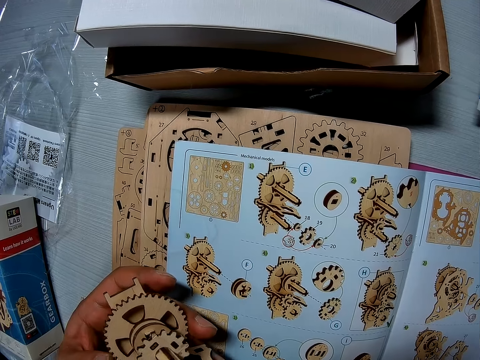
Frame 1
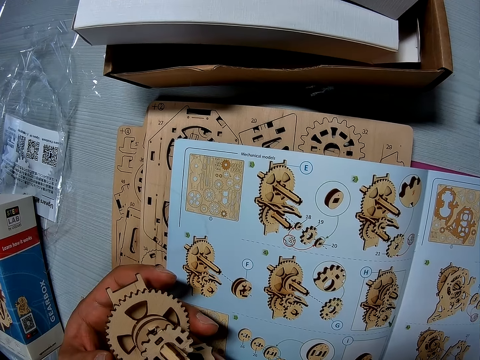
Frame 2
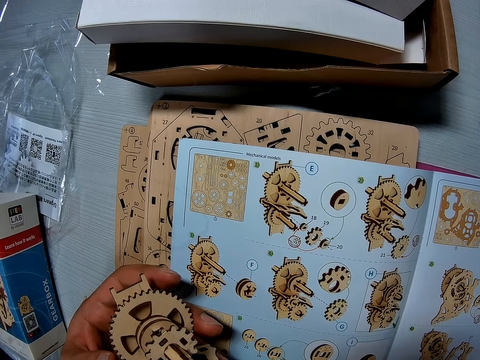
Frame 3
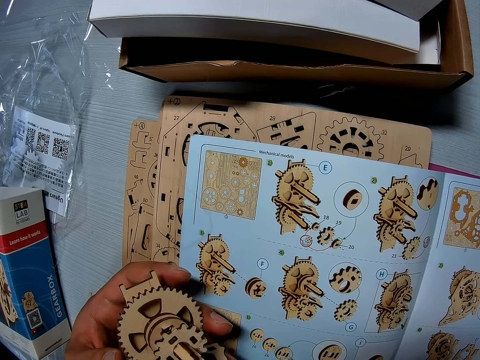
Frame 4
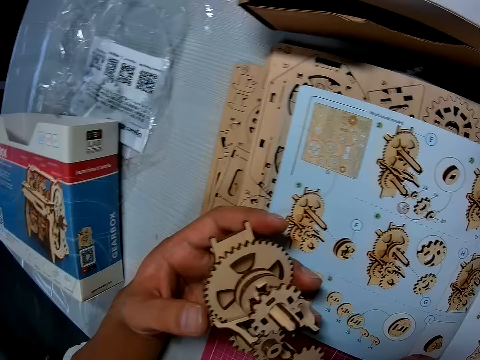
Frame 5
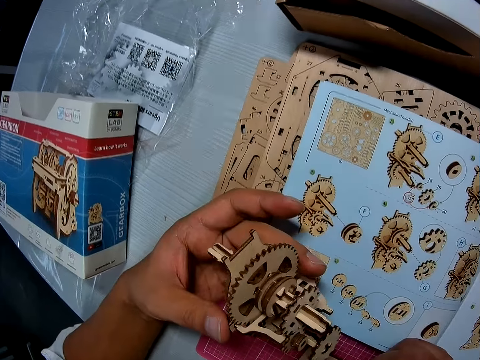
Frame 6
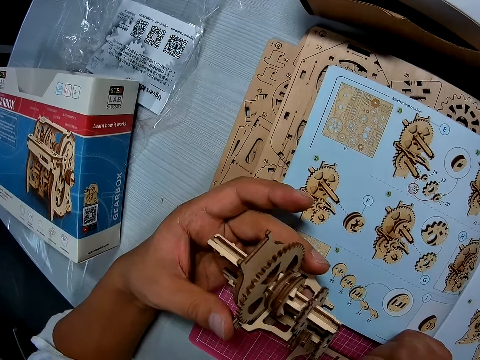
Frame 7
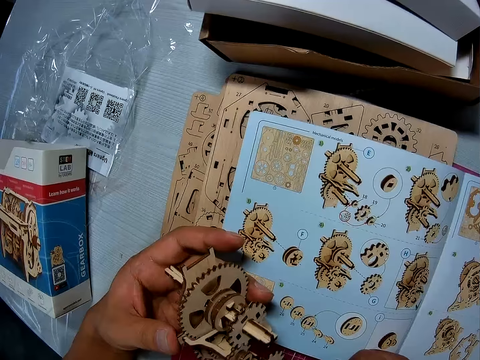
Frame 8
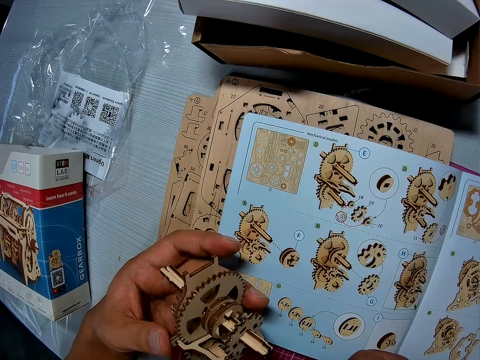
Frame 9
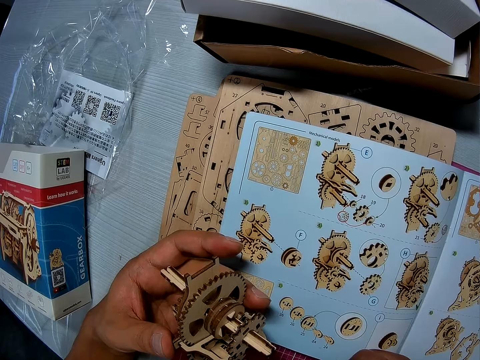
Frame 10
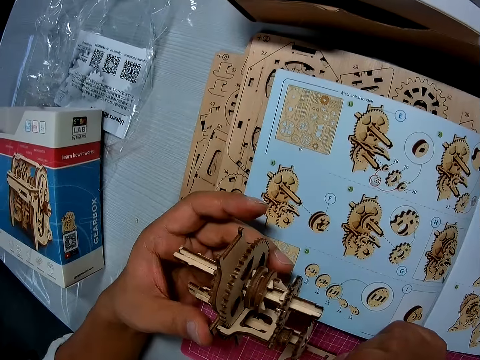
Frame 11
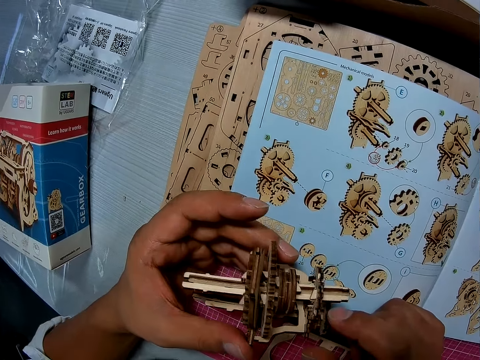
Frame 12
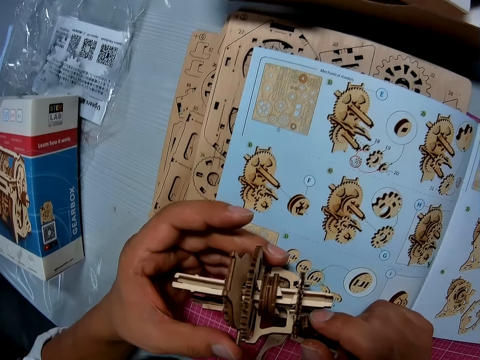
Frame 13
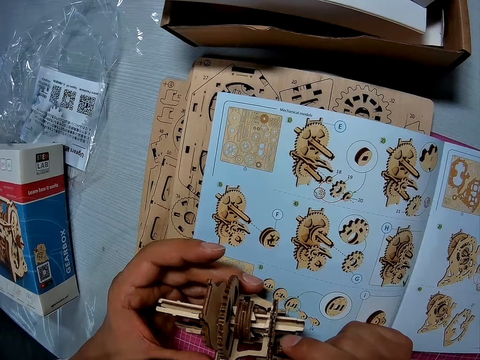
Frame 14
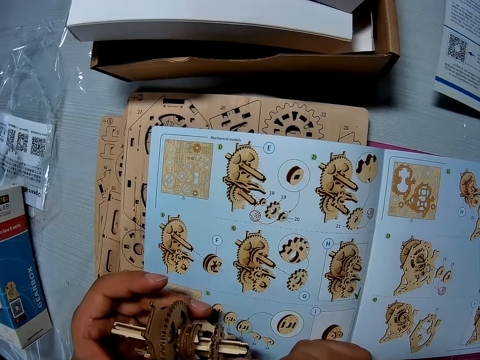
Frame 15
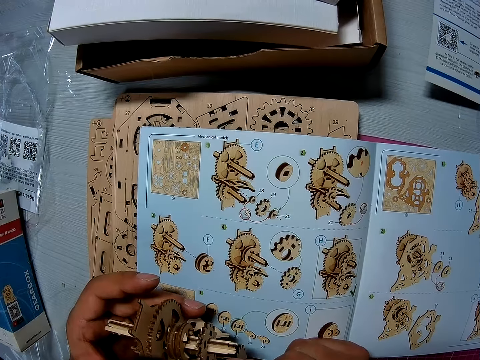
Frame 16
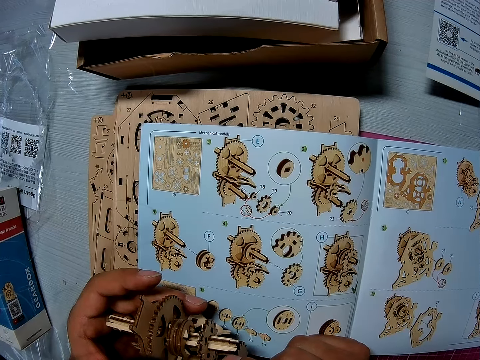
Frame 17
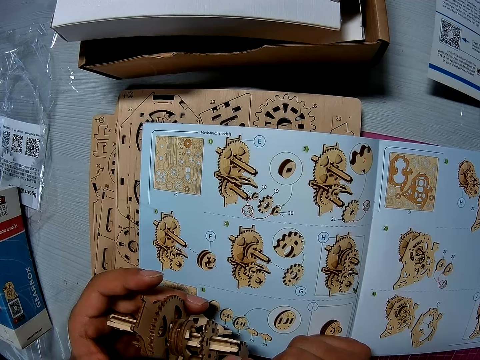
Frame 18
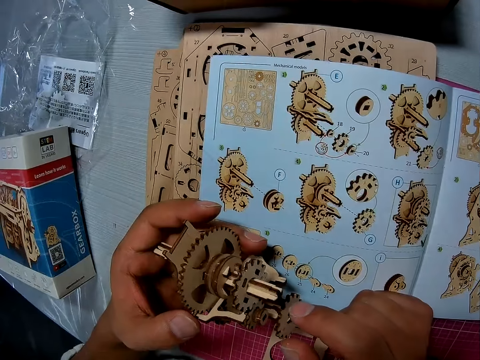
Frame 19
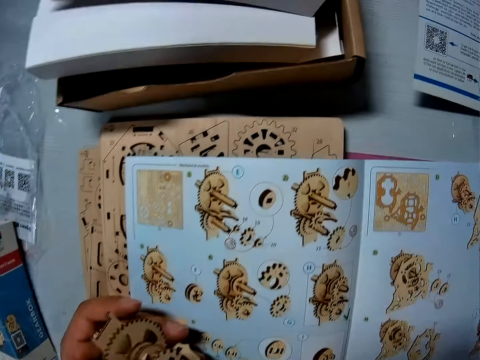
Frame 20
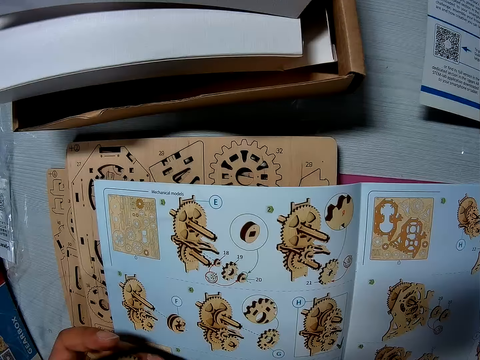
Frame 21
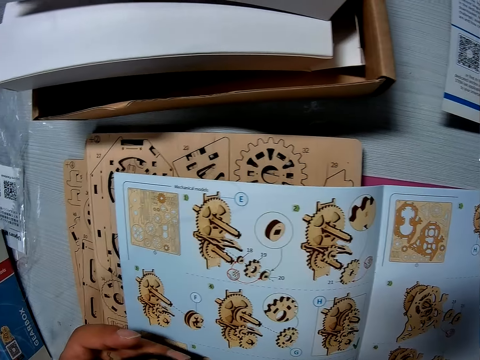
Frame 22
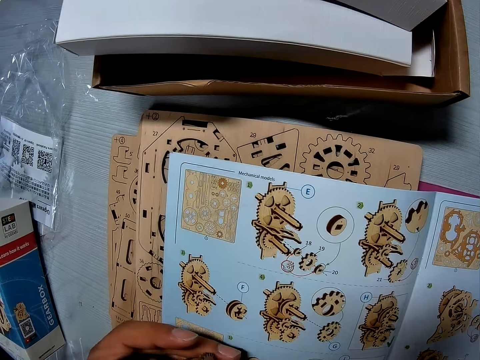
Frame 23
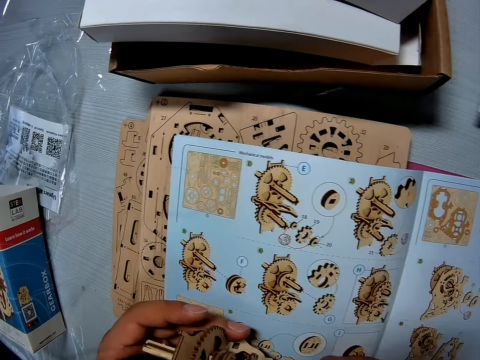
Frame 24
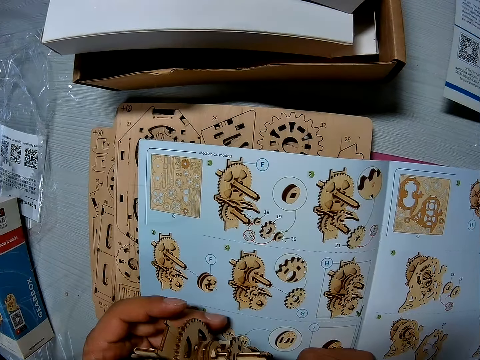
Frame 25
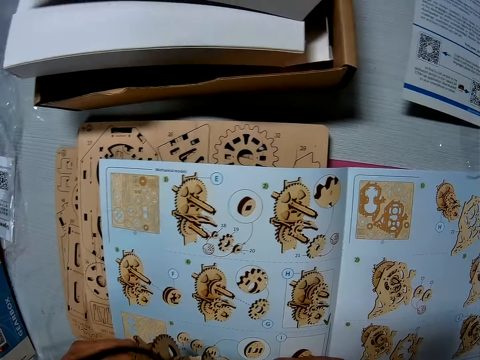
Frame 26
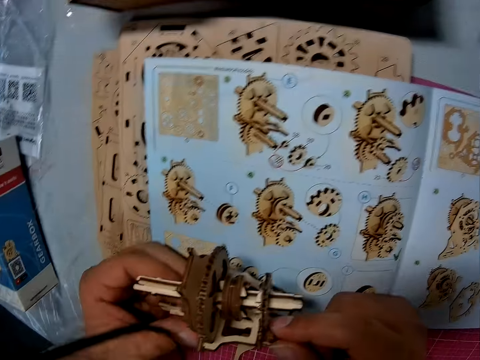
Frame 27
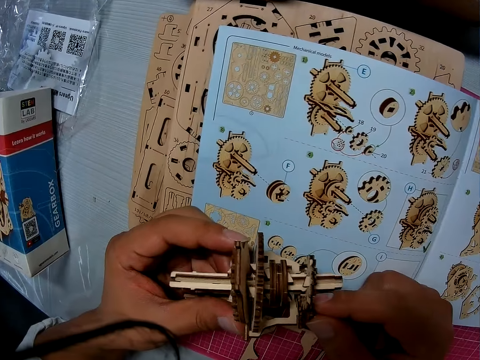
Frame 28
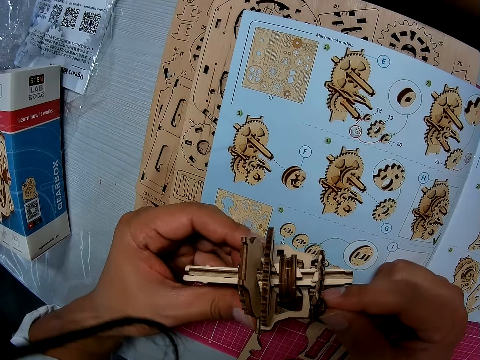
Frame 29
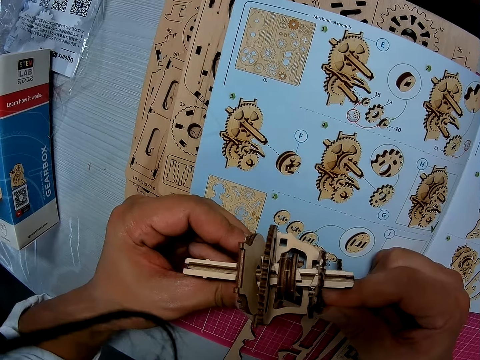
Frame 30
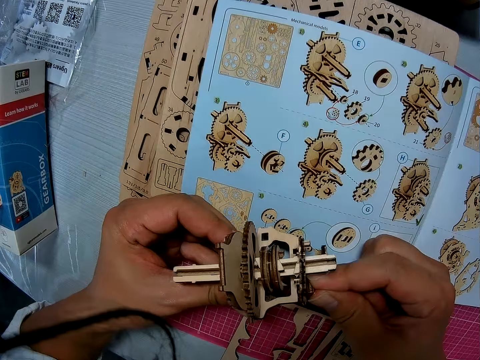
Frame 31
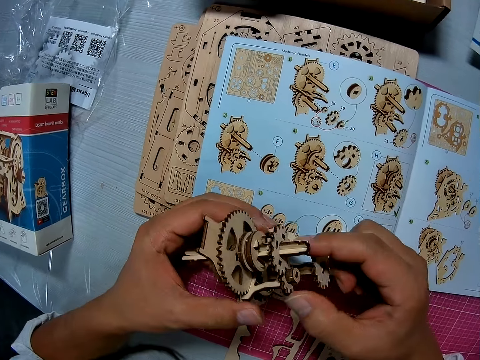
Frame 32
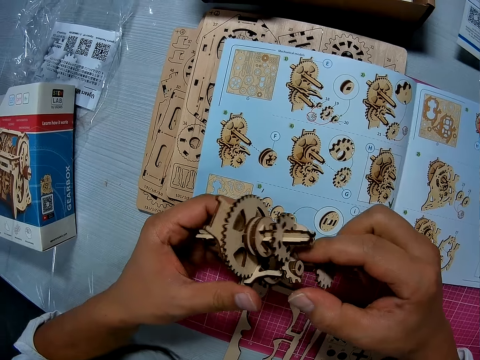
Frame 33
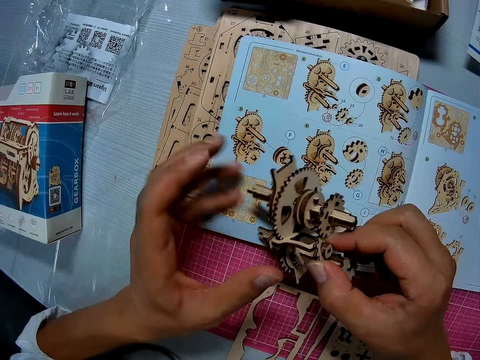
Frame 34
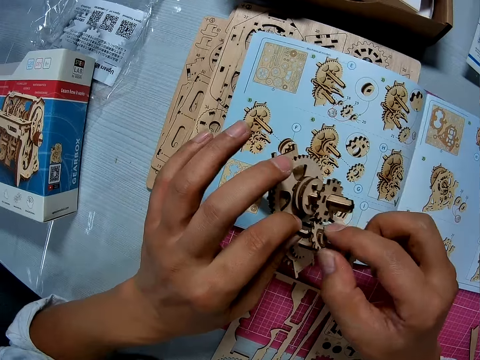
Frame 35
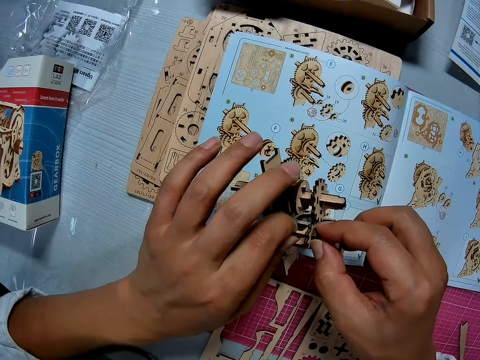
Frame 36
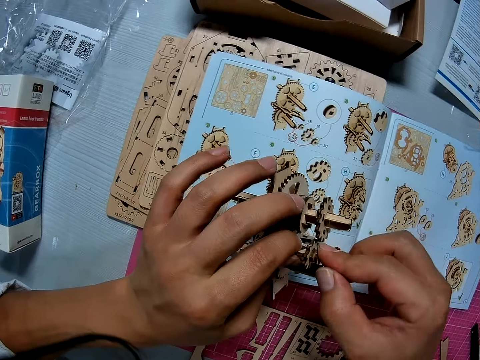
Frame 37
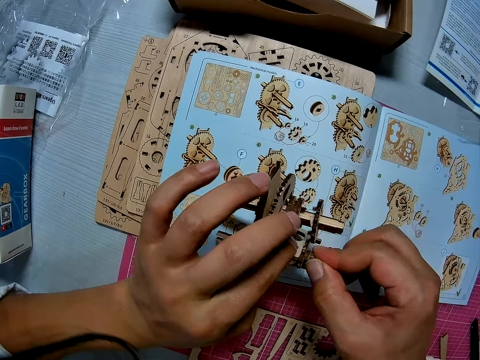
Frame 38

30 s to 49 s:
The camera wearer looks at the stem gear book. They fix the stem gear.

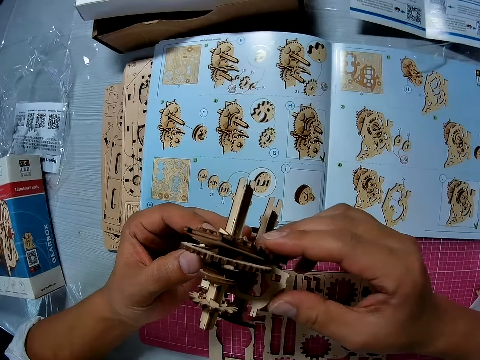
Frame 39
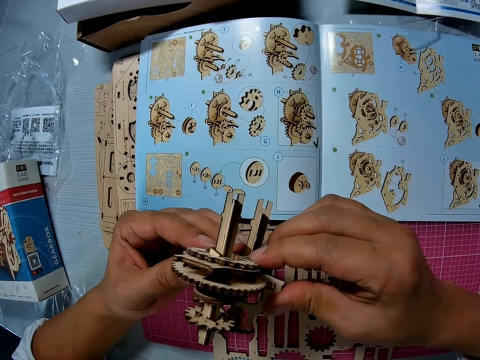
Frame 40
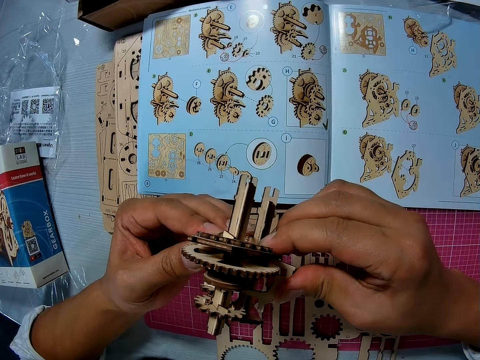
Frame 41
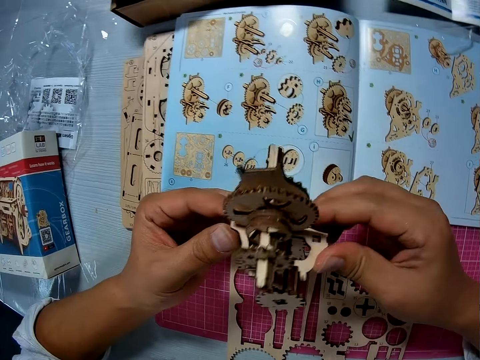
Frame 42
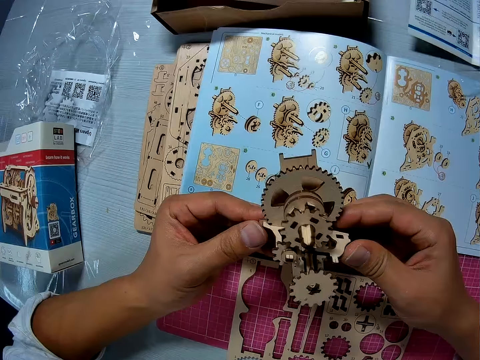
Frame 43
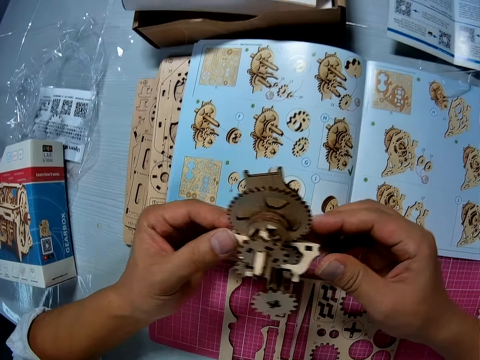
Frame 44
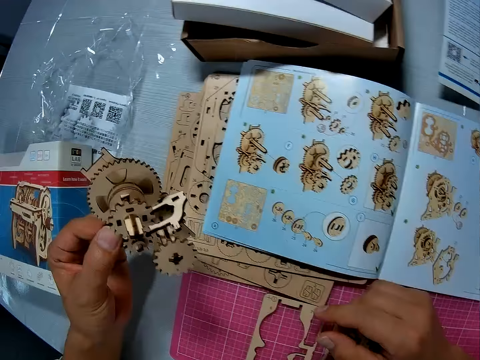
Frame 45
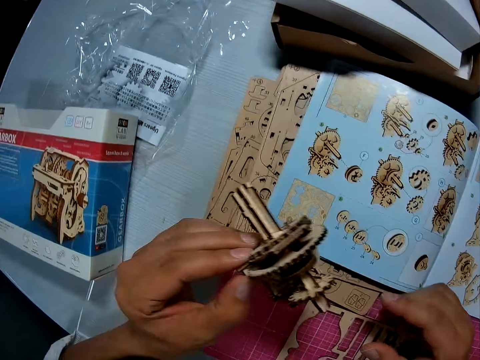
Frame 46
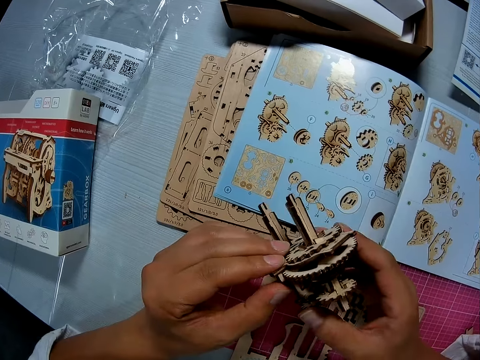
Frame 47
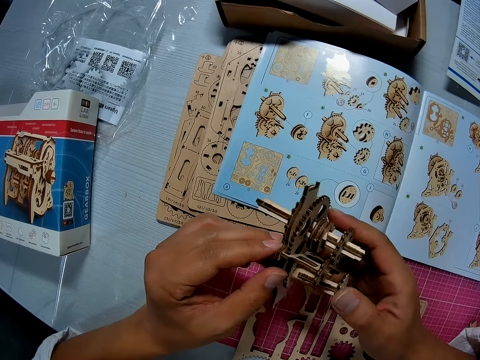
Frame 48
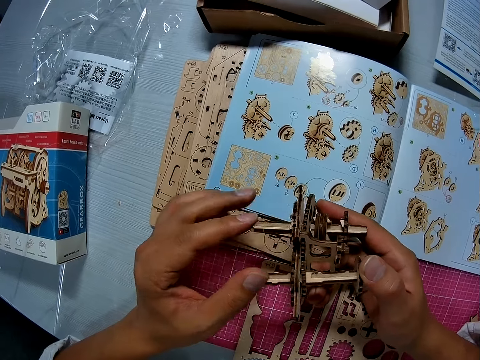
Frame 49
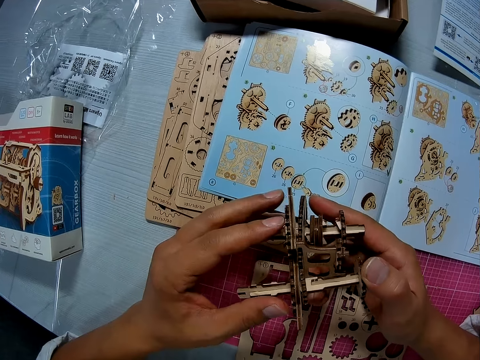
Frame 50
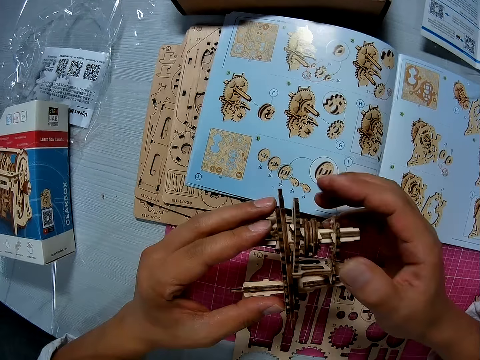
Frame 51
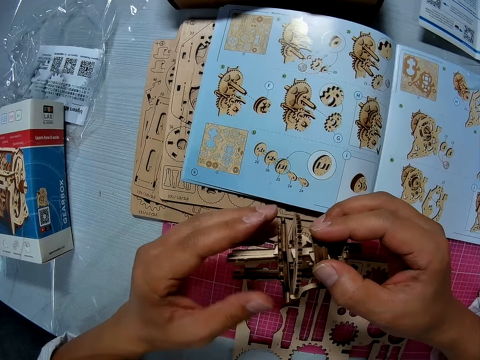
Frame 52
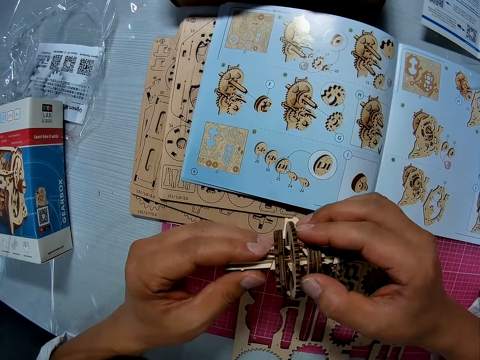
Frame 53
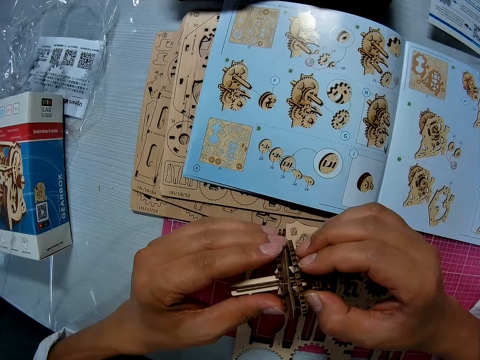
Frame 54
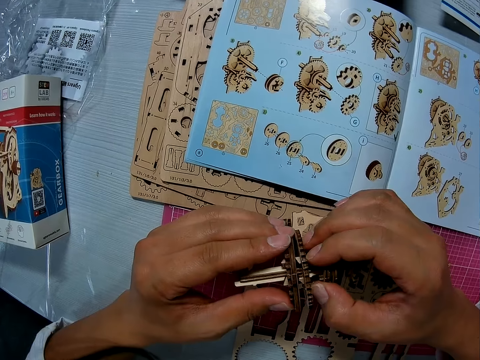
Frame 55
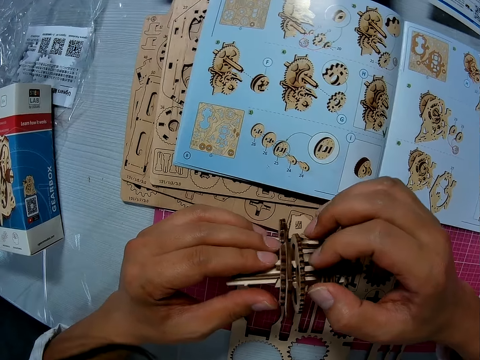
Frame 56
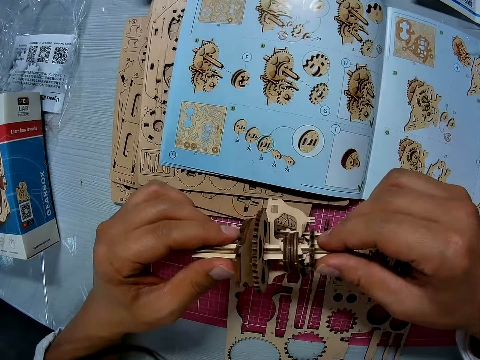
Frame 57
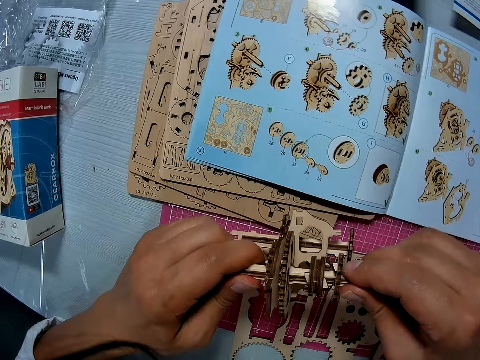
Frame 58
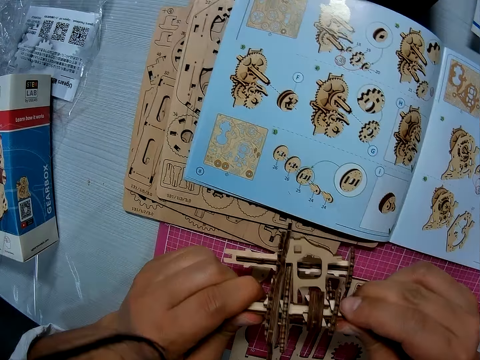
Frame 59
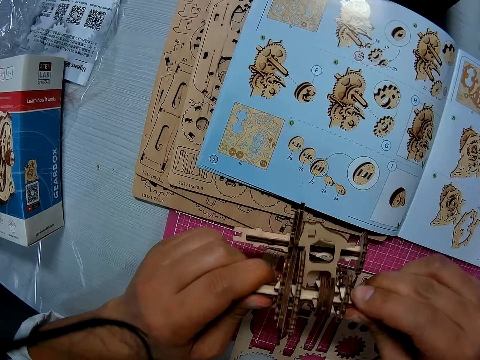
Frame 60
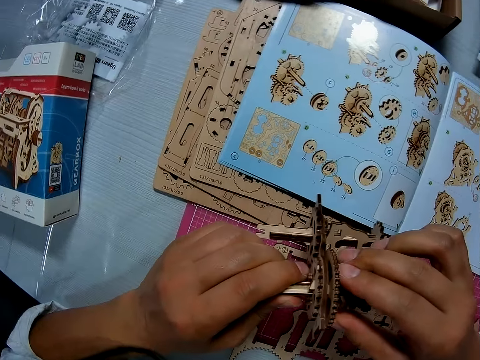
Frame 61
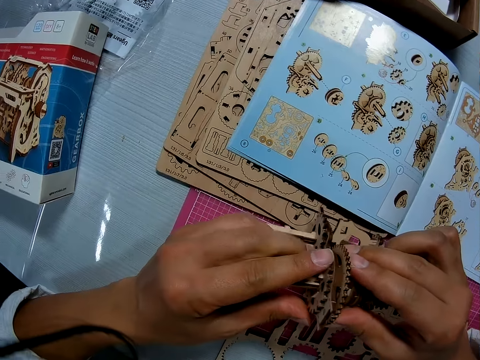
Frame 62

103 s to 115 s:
The camera wearer looks at the stem gear. They fix the stem gear.
